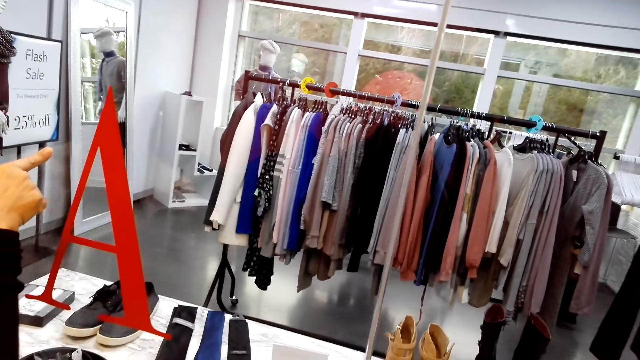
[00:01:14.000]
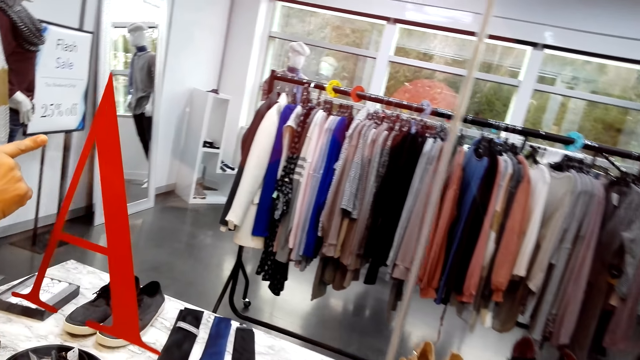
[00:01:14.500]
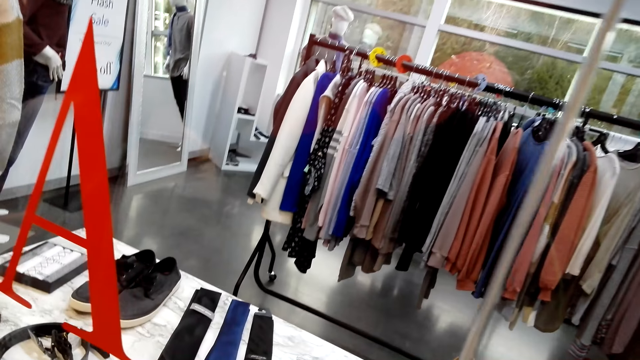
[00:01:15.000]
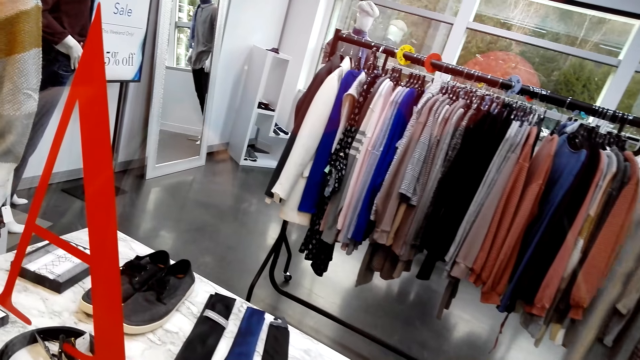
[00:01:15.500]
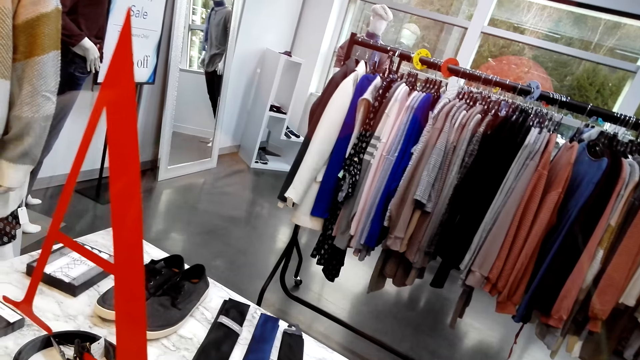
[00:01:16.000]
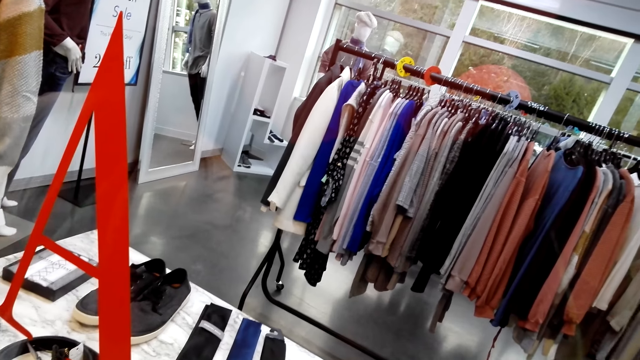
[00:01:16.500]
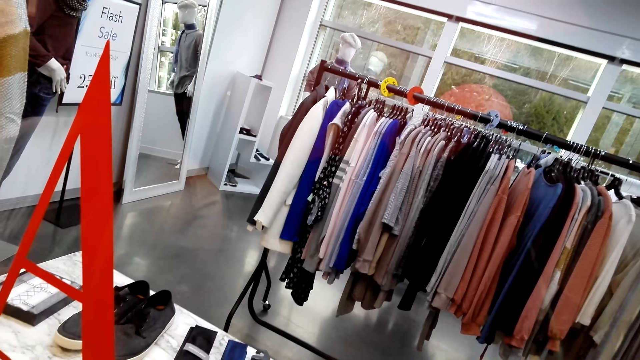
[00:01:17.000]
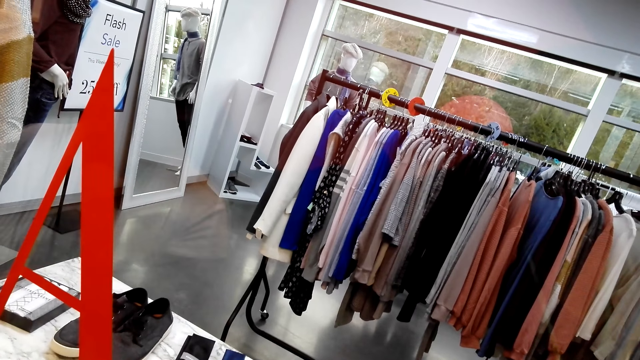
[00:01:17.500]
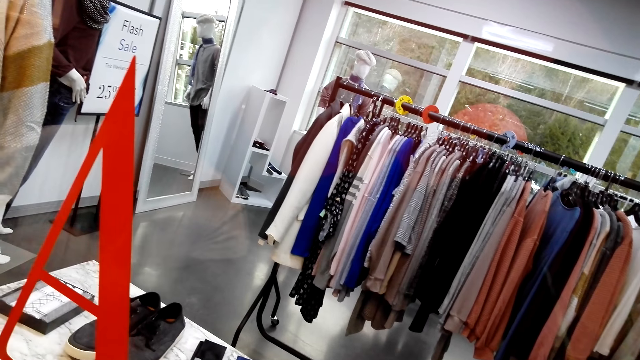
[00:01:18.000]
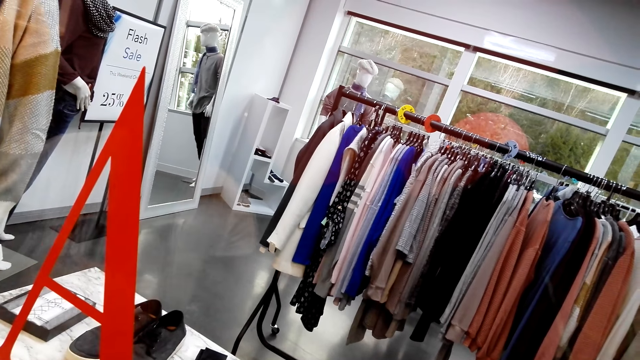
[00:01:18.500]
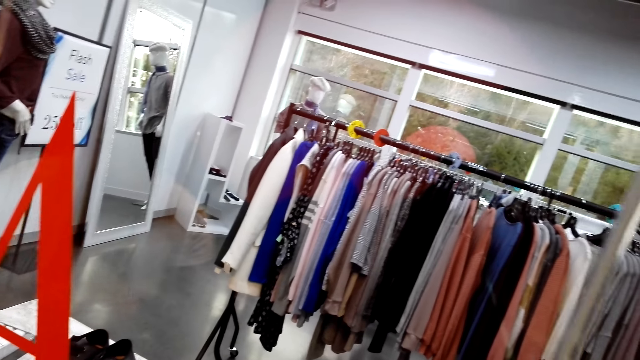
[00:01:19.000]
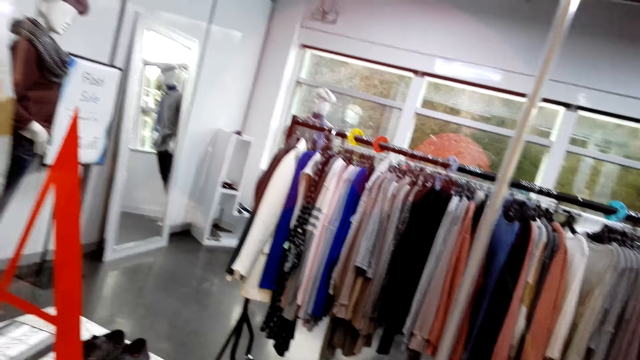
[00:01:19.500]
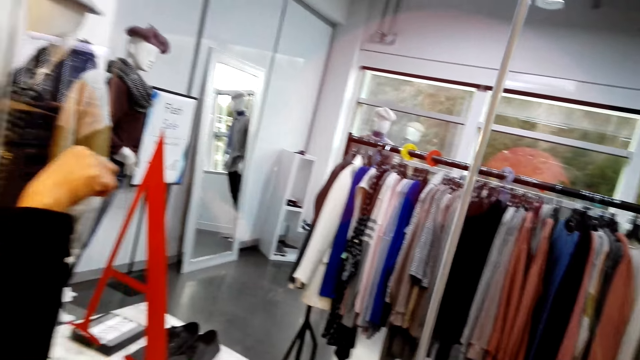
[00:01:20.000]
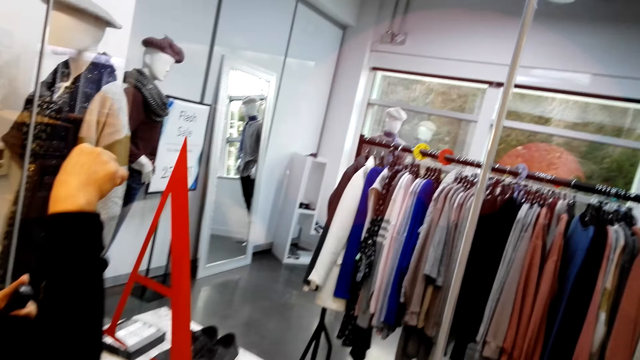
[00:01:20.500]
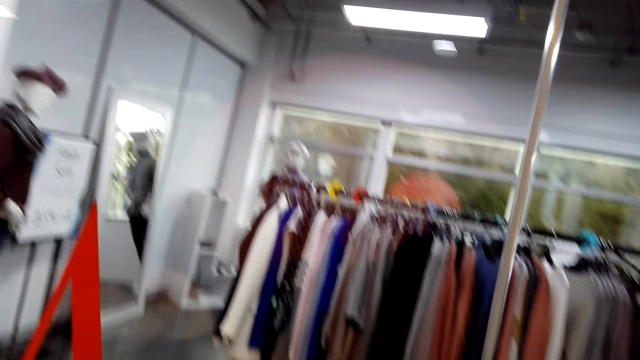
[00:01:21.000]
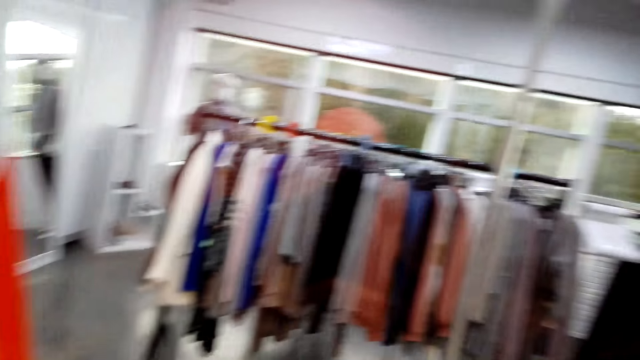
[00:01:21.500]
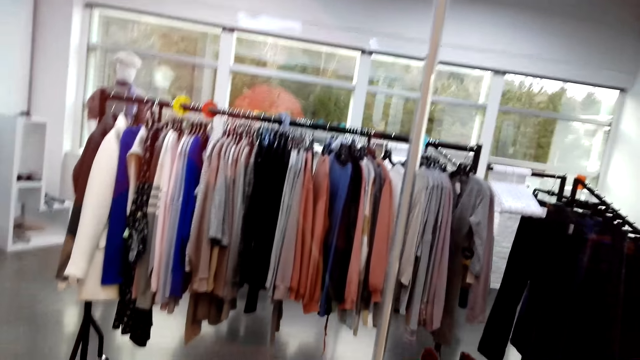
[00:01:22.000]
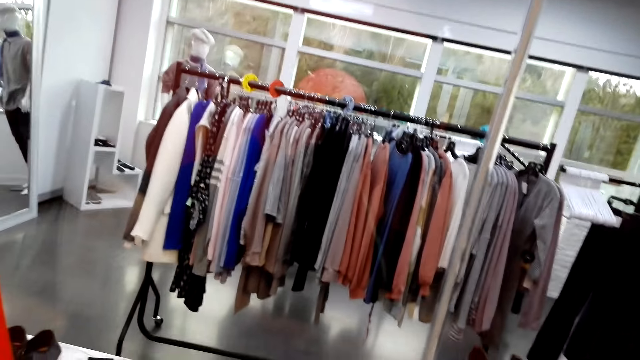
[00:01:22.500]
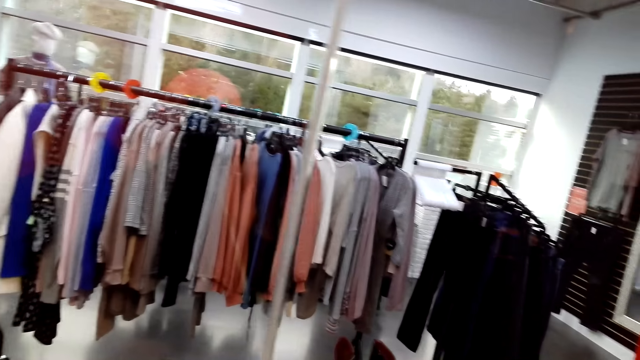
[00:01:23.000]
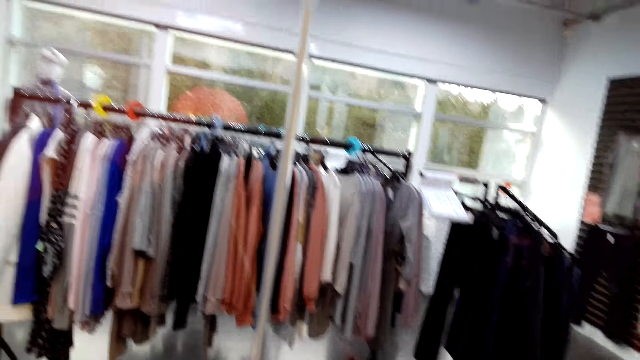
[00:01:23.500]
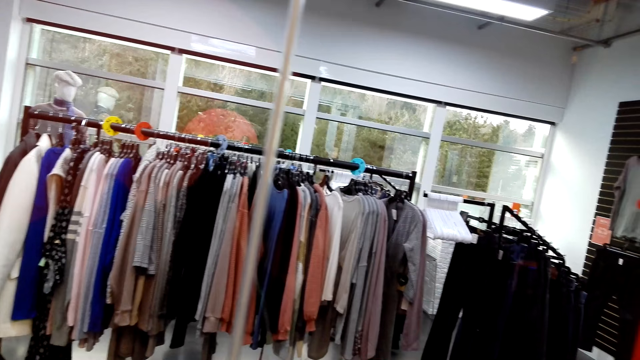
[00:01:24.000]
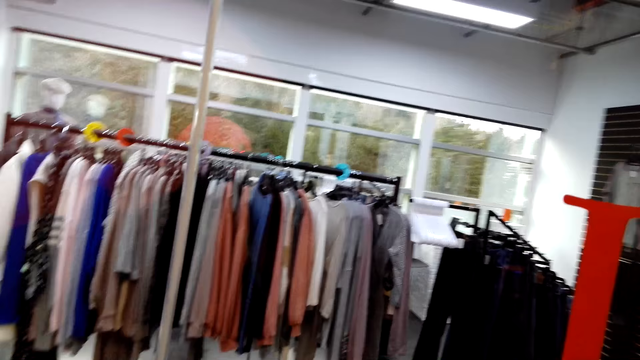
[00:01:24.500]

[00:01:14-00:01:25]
A woman pulls her hand off the glass window. The camera wearer looks around the boutique. The woman gestures her hand. The camera wearer looks around the boutique. They talk with the woman.

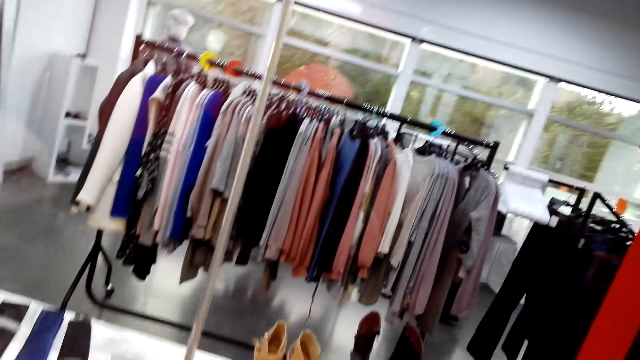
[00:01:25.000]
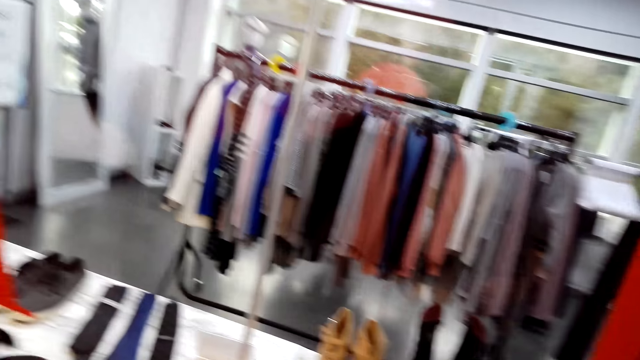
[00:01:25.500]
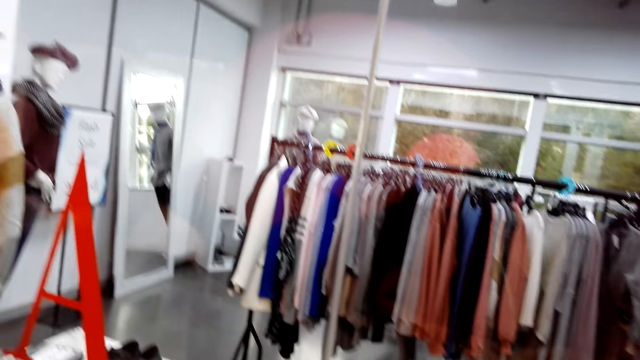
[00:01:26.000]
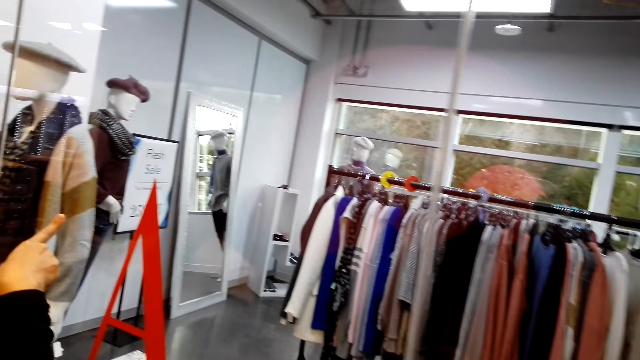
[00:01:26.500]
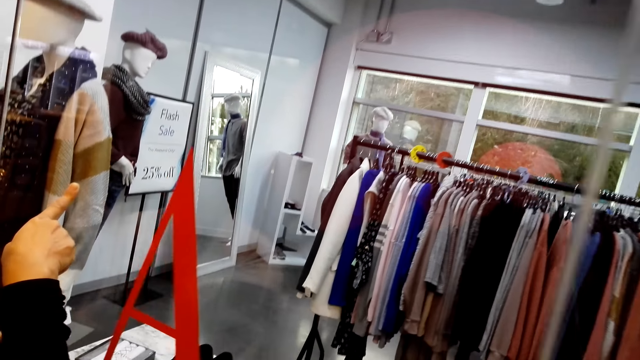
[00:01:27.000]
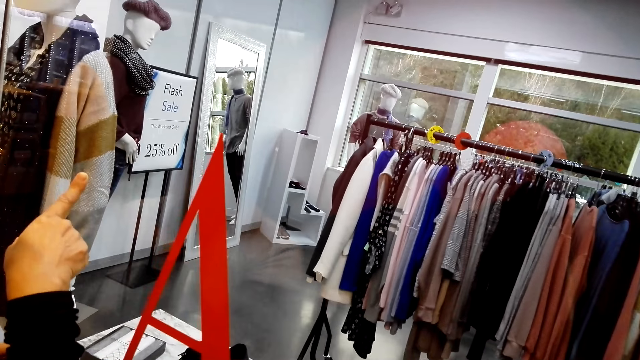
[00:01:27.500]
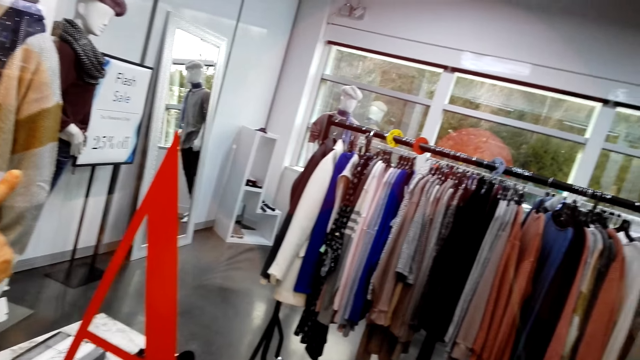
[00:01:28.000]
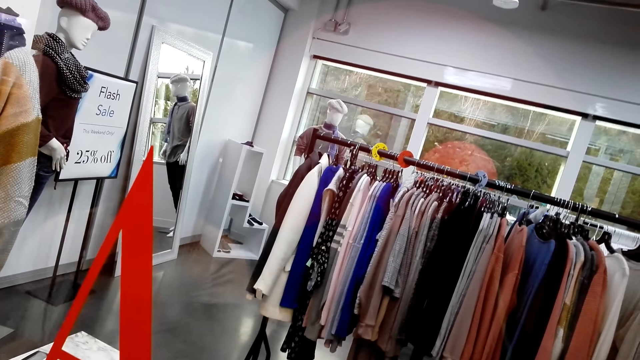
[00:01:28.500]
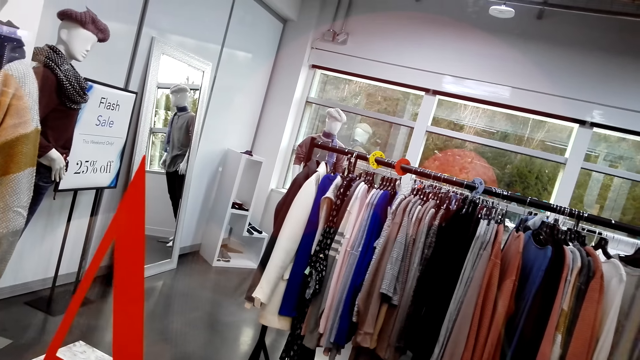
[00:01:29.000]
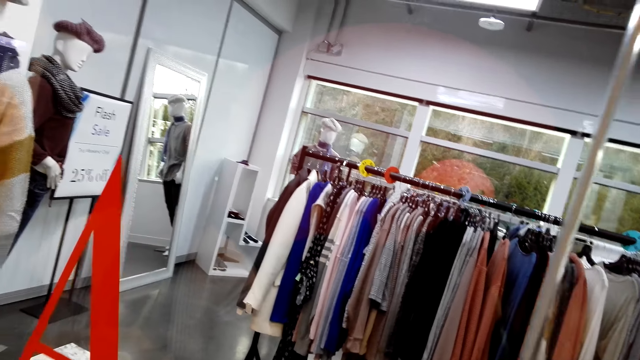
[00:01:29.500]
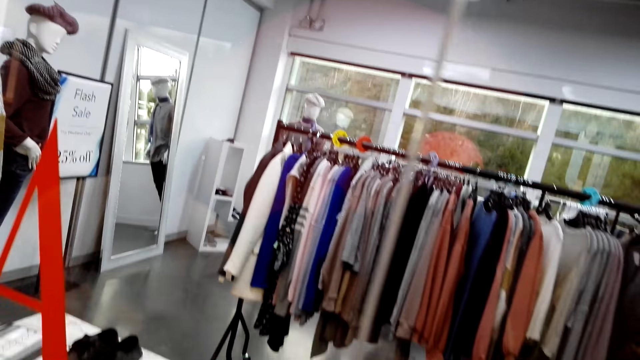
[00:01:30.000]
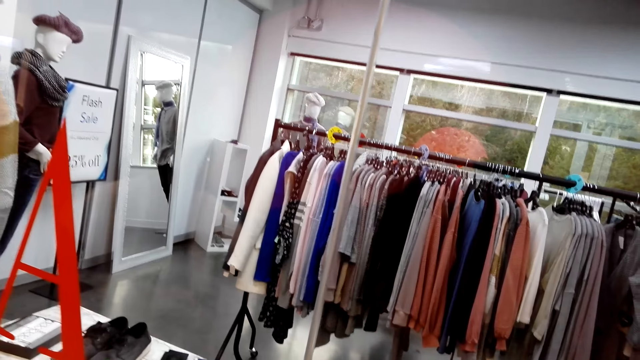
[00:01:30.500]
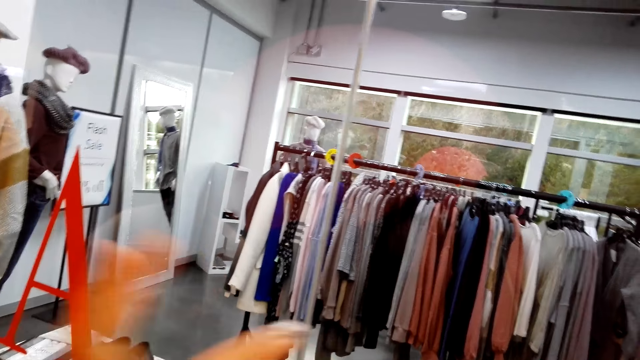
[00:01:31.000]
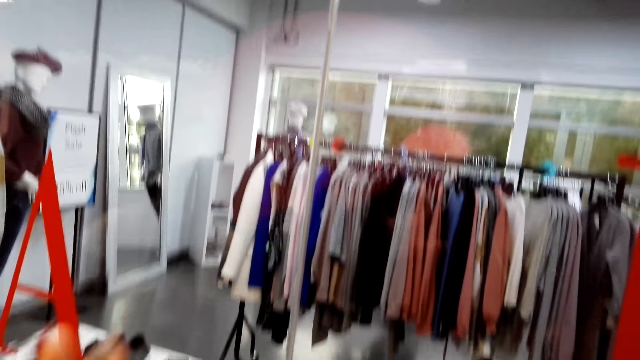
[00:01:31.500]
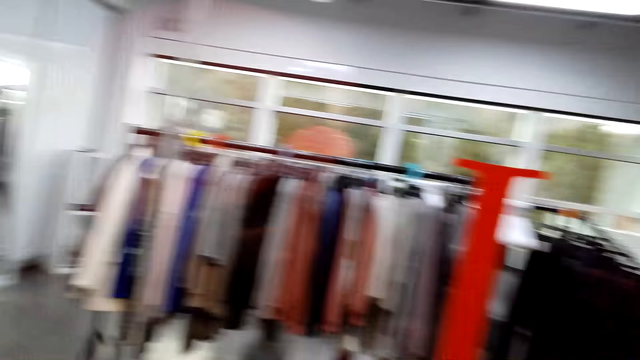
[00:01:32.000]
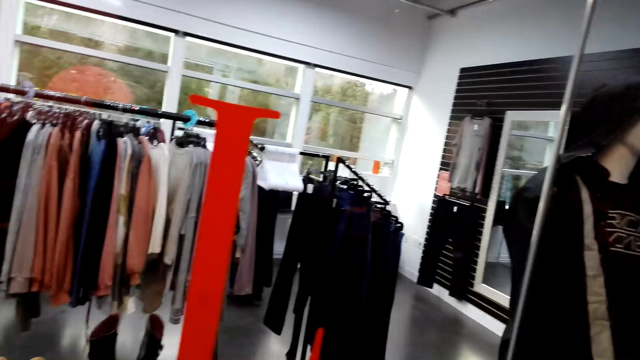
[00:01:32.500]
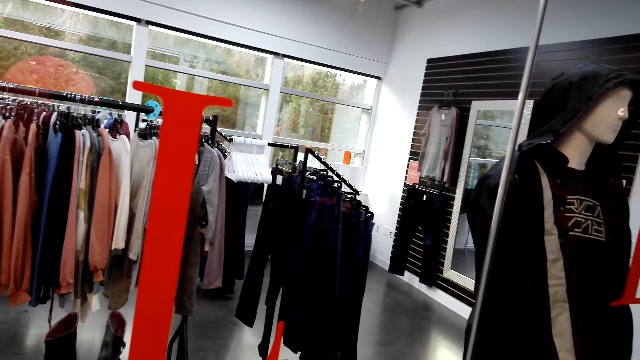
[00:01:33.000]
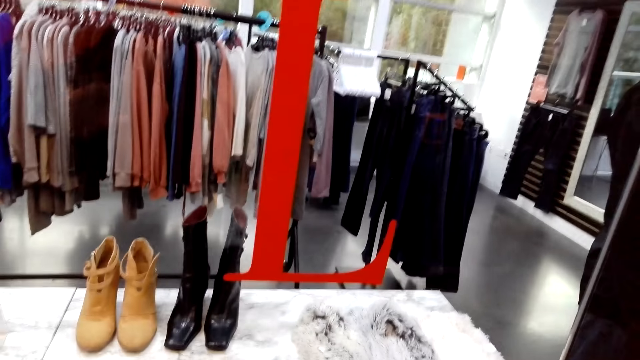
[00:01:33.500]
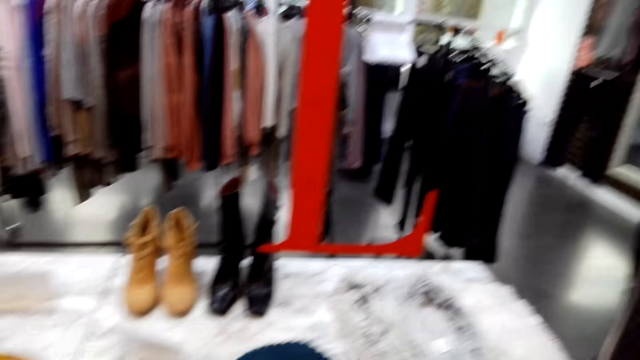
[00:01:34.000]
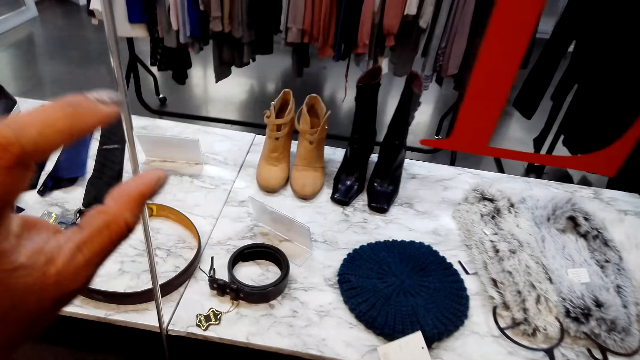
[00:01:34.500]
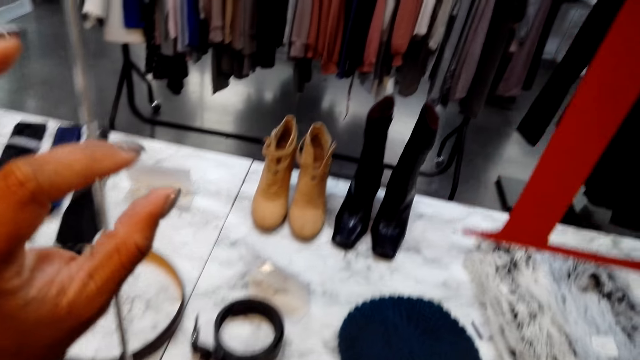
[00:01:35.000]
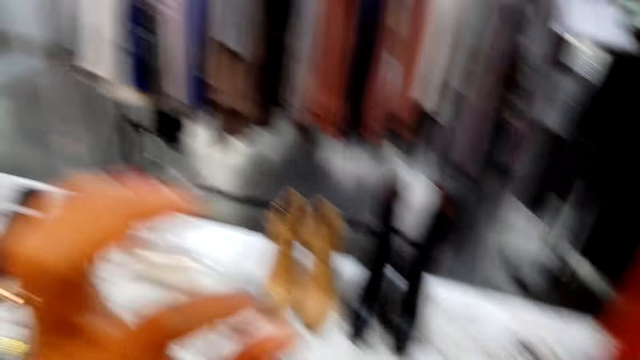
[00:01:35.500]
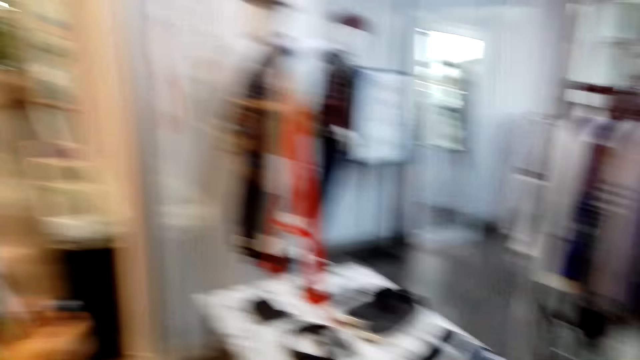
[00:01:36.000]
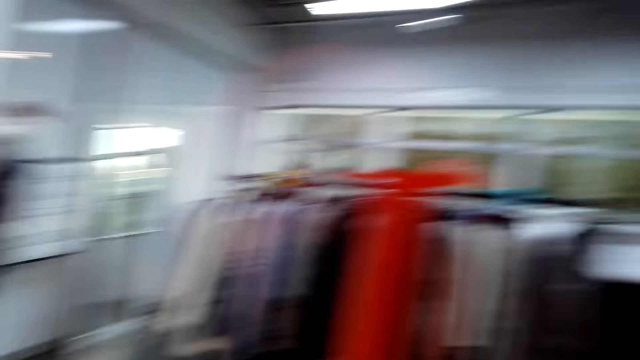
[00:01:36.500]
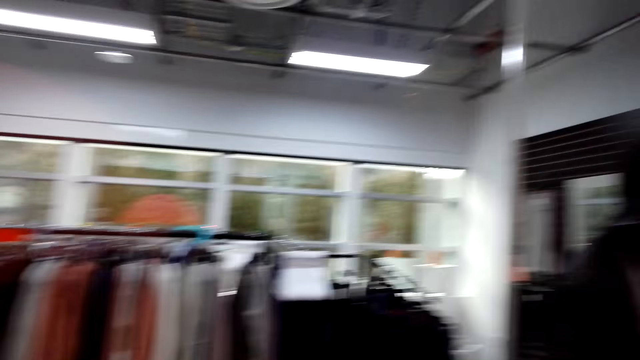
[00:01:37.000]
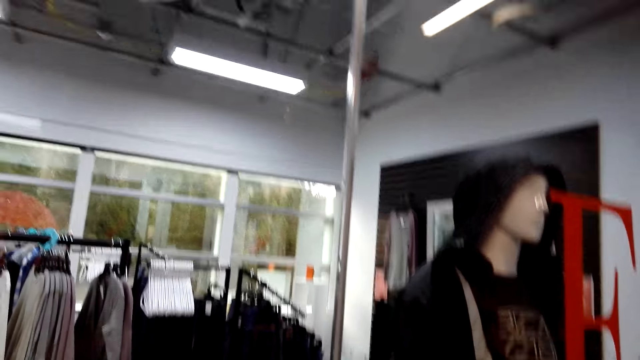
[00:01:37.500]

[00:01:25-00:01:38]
The woman gestures her hand, points at the clothes, pulls her hand off the glass window and gestures her hand. The camera wearer looks around the boutique. The woman gestures her hand. The camera wearer looks around the boutique.
